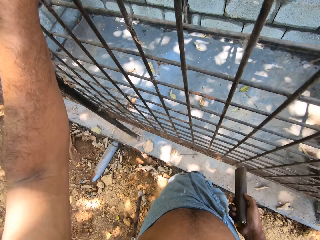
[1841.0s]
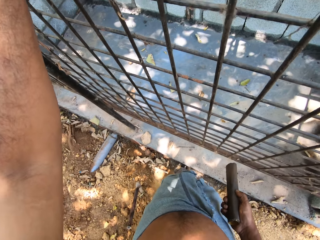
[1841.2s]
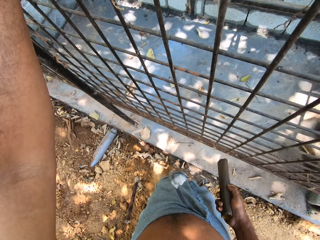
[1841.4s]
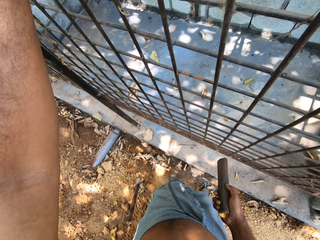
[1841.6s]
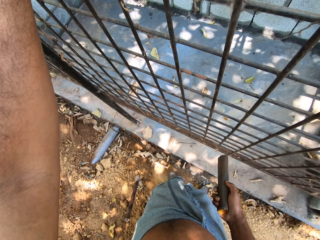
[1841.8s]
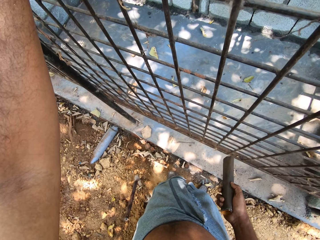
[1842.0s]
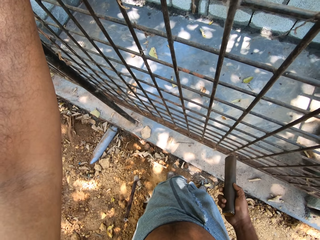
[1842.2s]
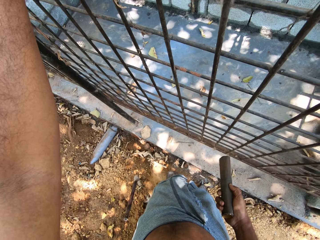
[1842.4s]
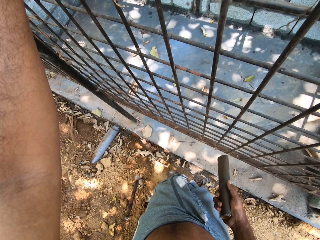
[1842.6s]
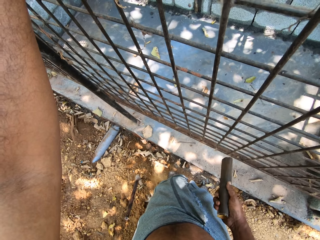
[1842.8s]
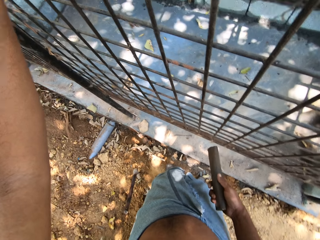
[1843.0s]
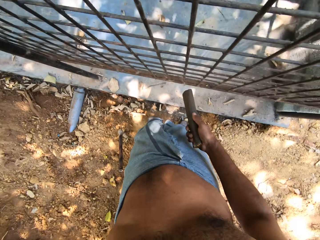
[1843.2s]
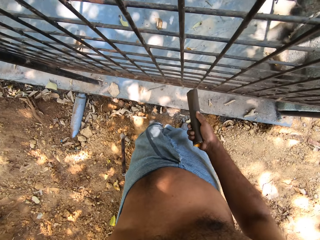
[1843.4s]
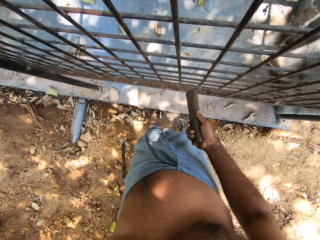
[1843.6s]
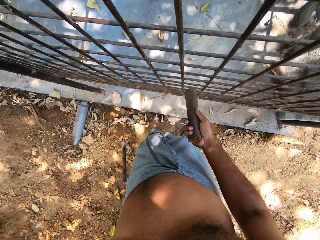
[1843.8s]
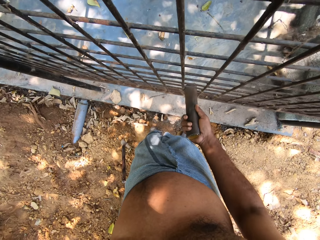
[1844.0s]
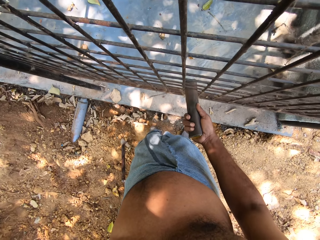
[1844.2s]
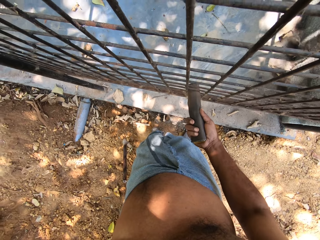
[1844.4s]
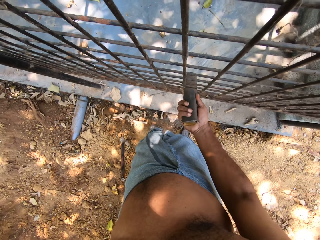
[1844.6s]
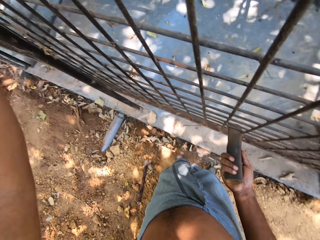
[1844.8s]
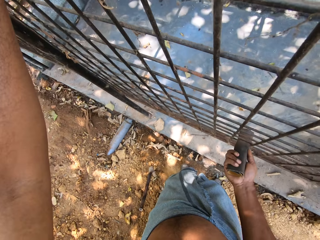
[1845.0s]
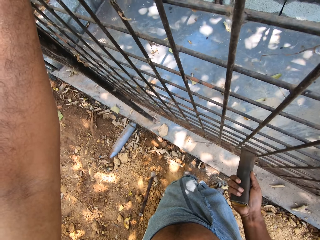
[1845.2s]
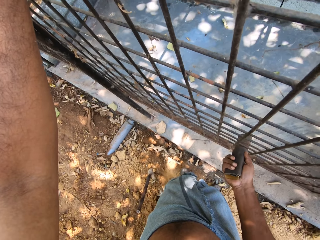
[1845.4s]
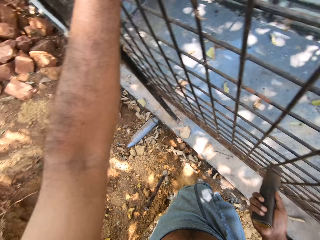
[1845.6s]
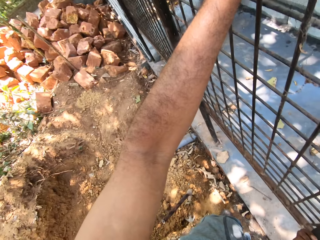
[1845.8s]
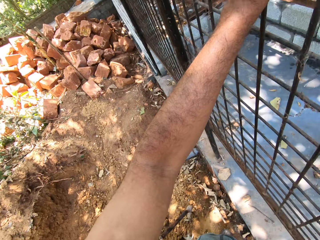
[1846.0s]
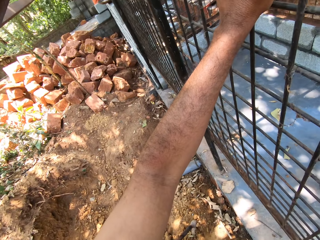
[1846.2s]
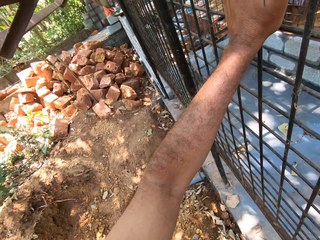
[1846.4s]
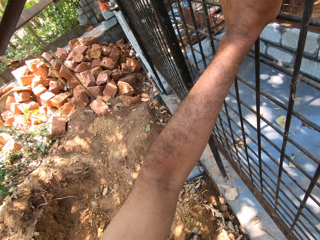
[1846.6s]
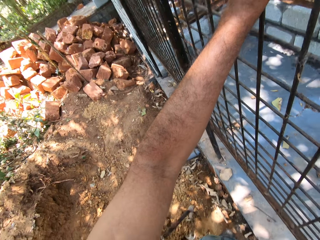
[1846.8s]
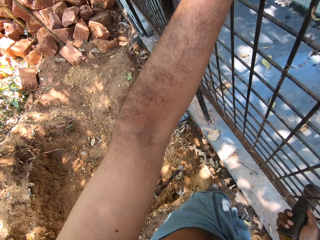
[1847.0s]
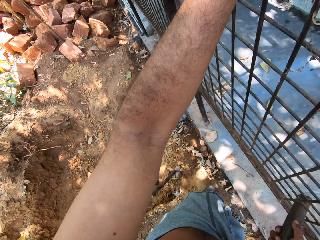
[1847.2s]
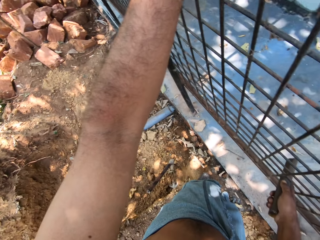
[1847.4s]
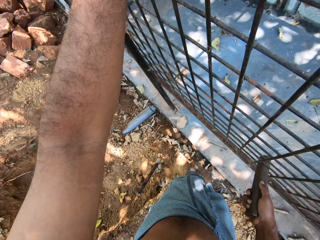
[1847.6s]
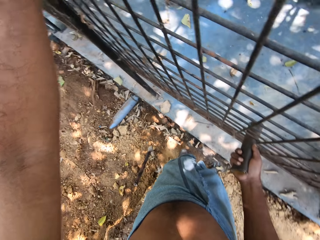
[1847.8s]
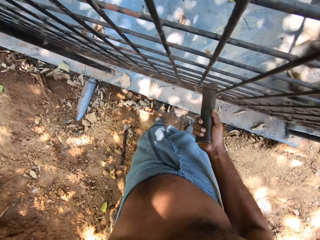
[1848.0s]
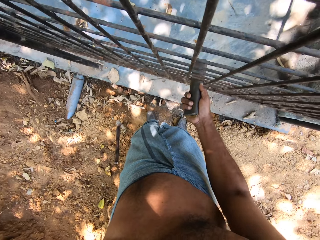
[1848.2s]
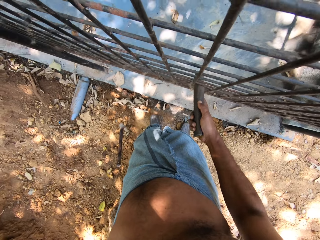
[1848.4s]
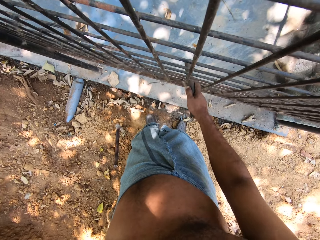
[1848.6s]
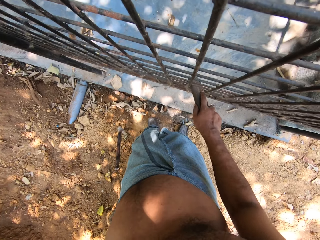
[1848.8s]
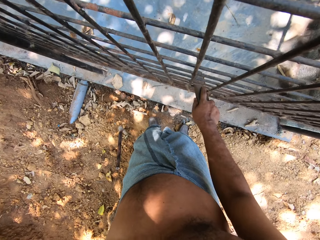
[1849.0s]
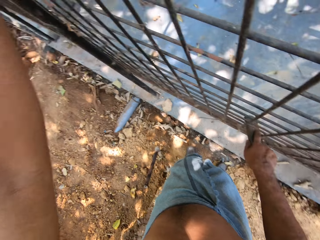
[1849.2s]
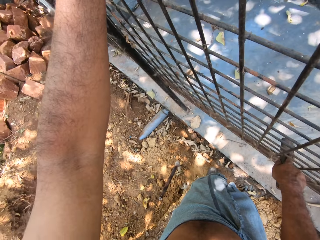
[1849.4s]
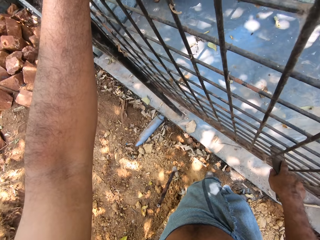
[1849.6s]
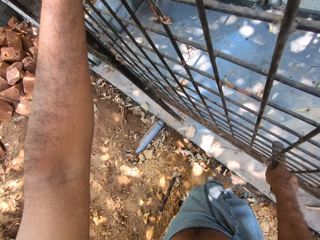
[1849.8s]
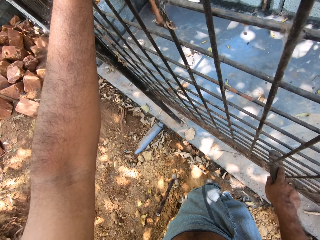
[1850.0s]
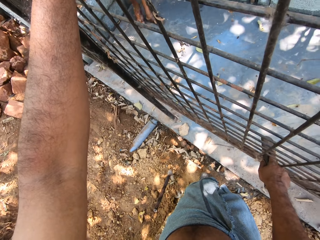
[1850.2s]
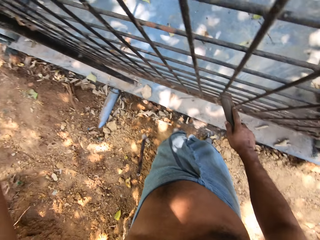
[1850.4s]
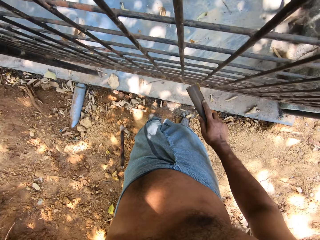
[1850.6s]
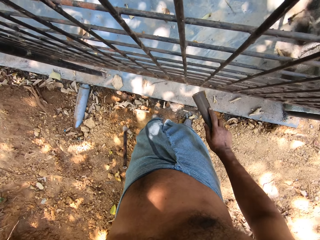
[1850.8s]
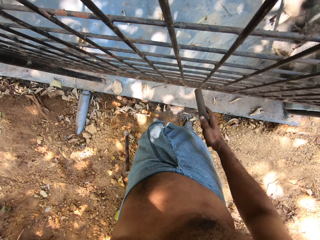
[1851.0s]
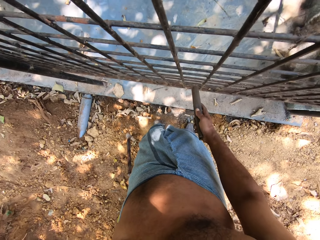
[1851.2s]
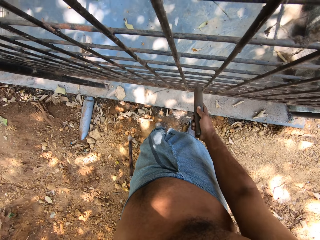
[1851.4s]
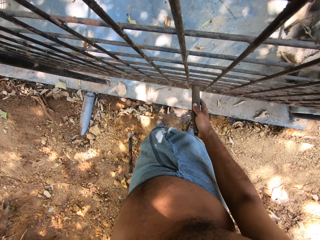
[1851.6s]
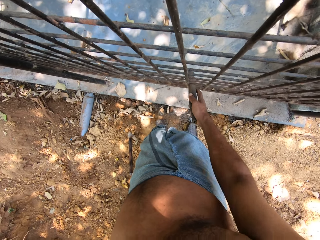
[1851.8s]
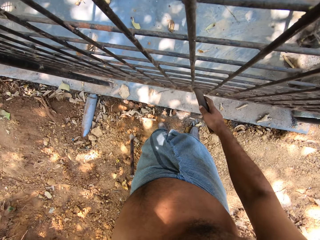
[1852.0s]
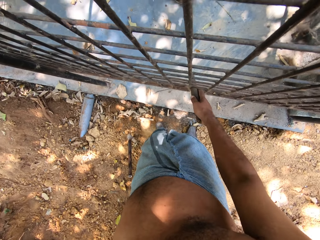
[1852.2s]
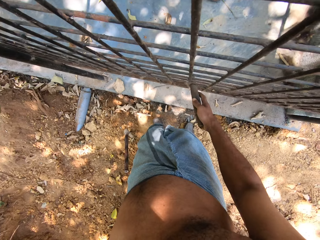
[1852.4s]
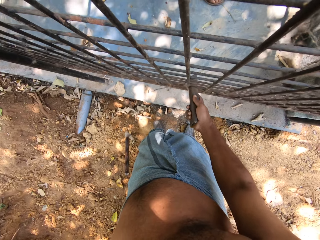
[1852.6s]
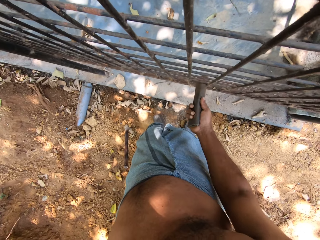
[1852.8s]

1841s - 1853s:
The camera wearer scratches the burglary frame with the sandpaper in his right hand. He looks around. He polishes the metal.

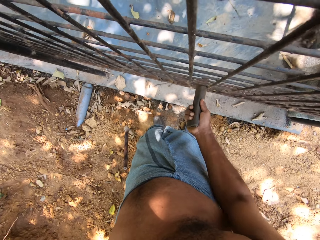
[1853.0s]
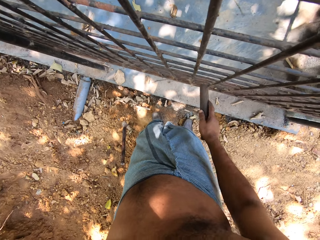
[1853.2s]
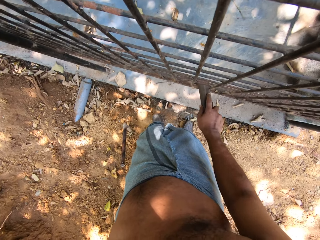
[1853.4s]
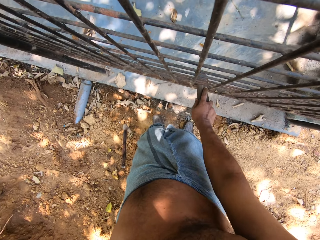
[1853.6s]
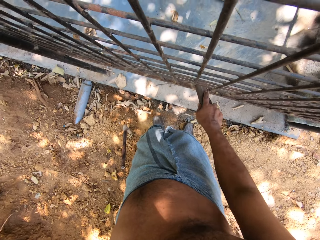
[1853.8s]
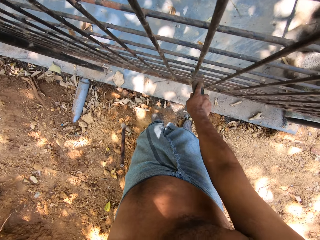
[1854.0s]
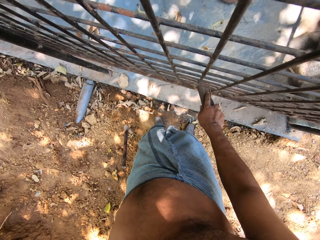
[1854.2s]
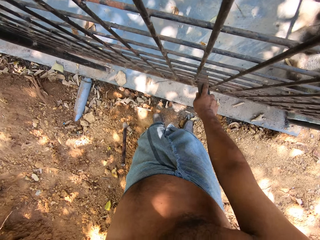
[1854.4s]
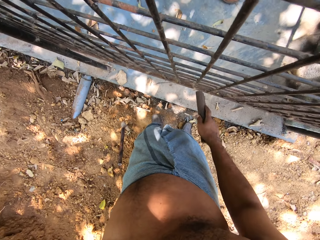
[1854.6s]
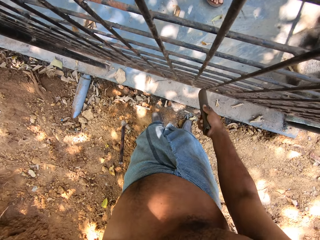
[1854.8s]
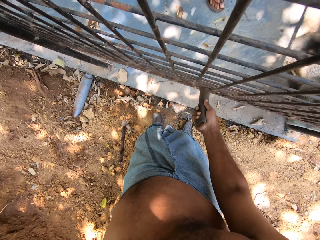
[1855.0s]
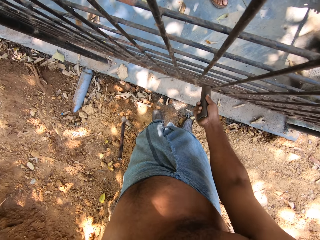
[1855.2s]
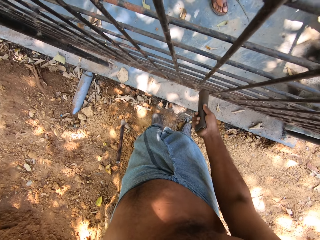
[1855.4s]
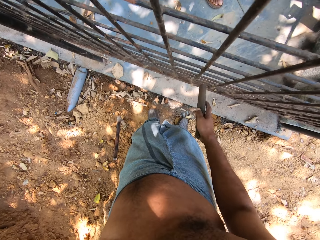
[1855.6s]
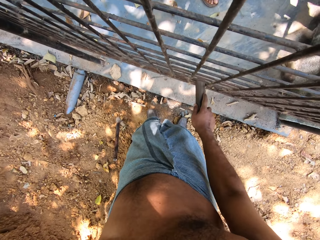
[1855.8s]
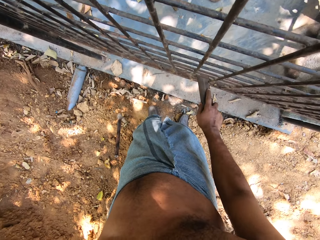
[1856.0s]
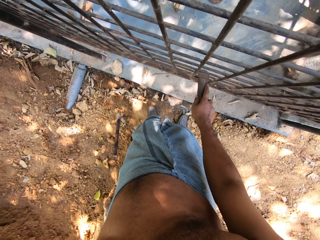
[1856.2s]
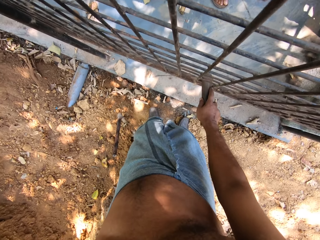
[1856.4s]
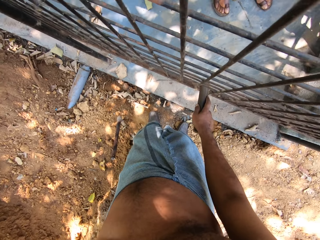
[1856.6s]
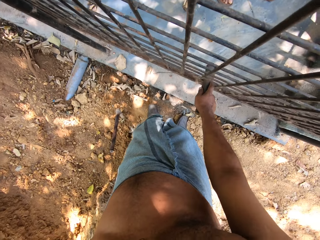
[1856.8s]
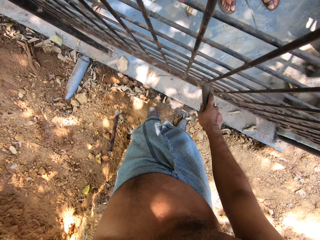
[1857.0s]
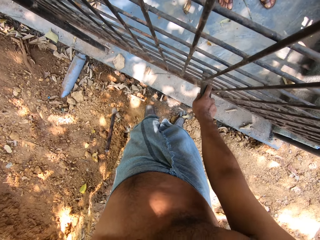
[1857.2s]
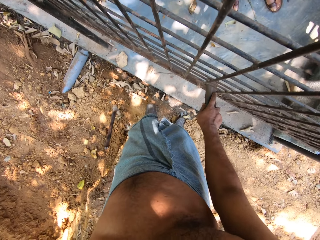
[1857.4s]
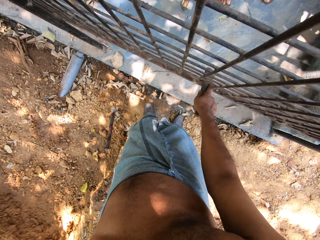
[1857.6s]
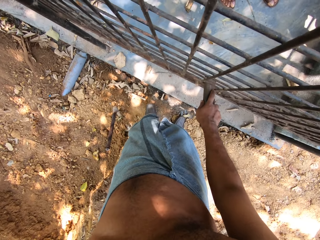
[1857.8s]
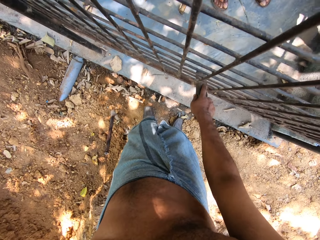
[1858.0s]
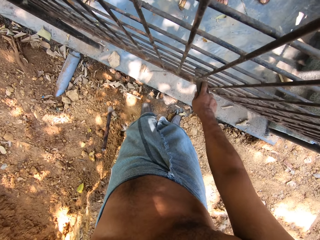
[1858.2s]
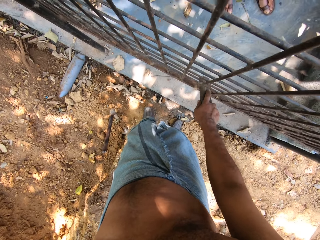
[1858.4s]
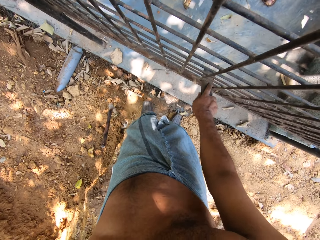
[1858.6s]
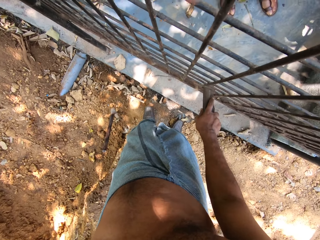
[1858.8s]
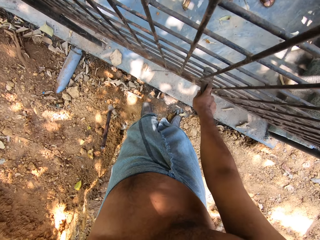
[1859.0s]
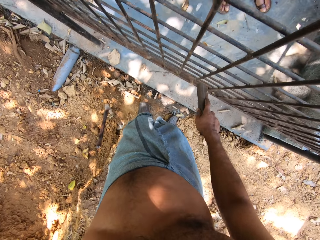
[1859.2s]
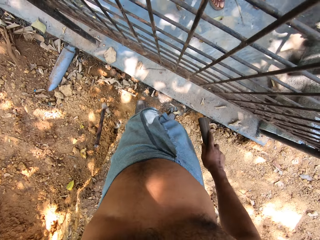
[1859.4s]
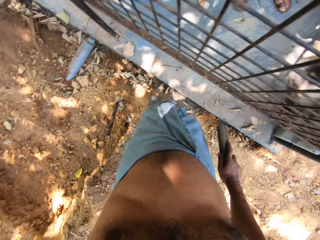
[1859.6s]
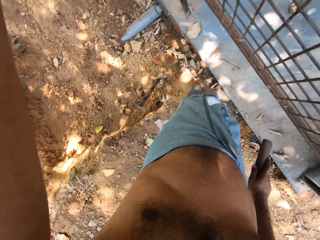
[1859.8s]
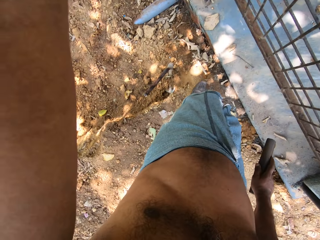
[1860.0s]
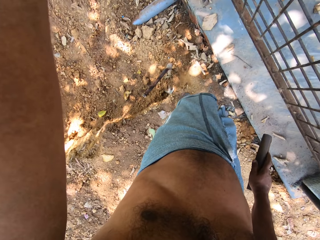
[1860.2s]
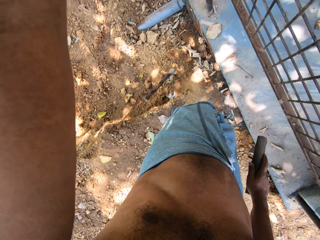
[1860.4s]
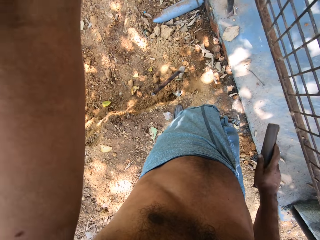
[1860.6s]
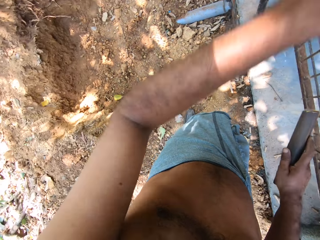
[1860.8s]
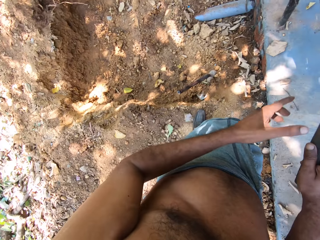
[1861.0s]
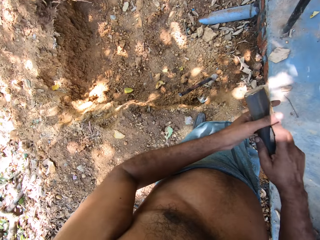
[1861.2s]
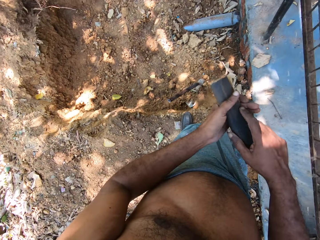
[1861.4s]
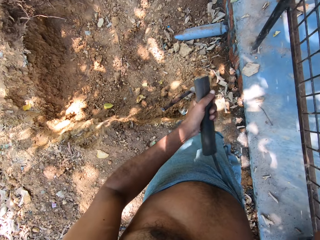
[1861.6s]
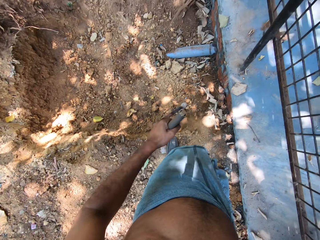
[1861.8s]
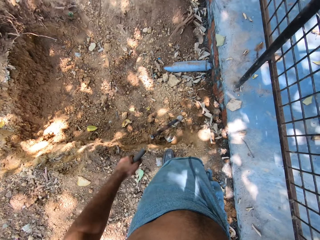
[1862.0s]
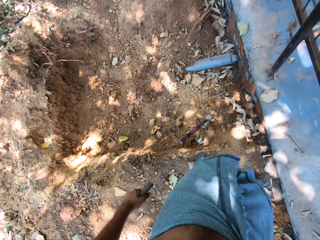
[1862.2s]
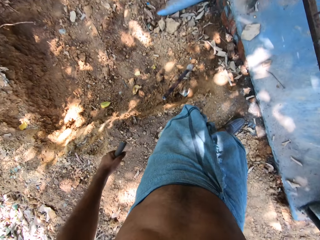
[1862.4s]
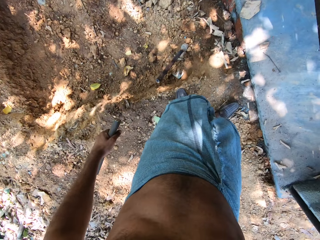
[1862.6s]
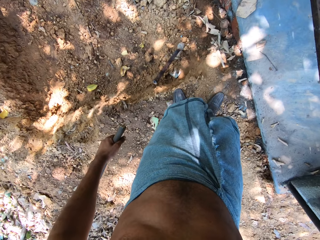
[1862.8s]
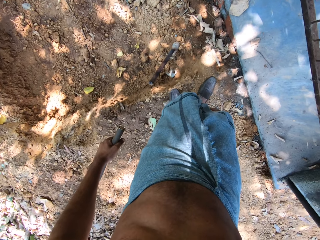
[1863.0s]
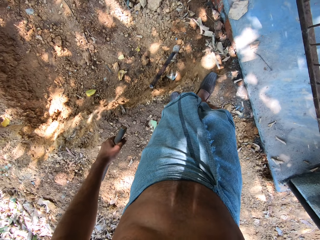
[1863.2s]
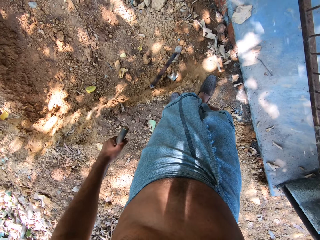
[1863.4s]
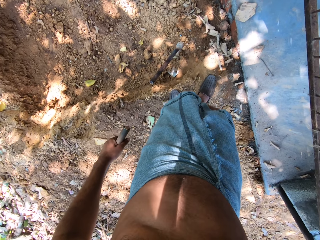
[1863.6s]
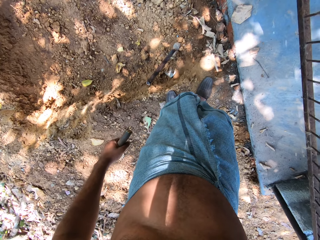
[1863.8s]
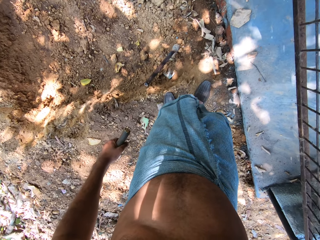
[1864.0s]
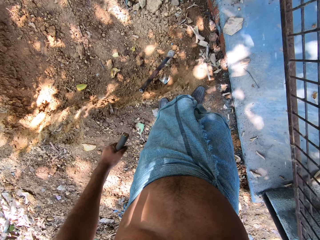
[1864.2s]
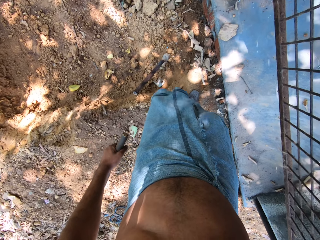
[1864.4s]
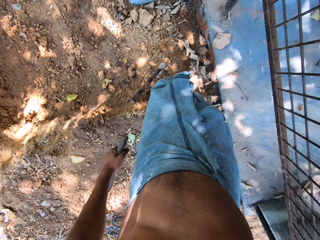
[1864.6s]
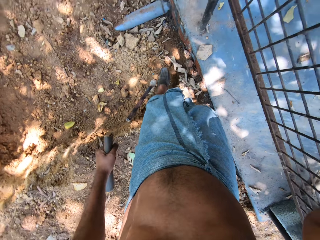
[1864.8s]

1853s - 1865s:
The camera wearer removes his left hand from the burglary frame. He looks around. He passes the sandpaper in his right hand to his left hand. He holds the metal mesh with both hands.
